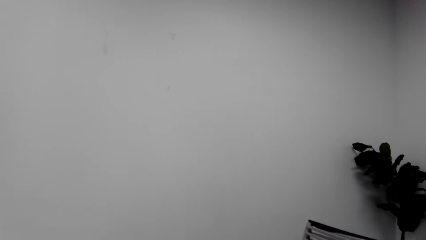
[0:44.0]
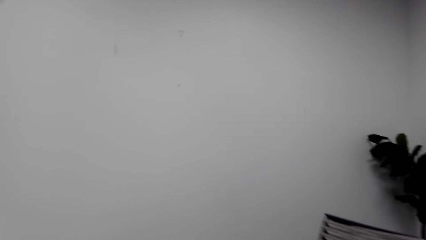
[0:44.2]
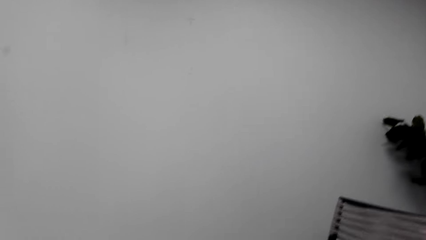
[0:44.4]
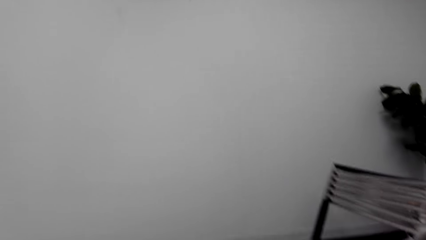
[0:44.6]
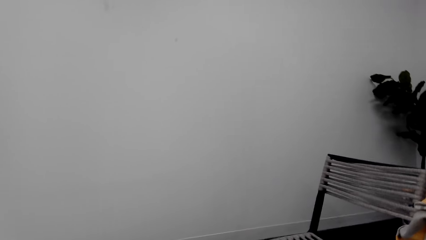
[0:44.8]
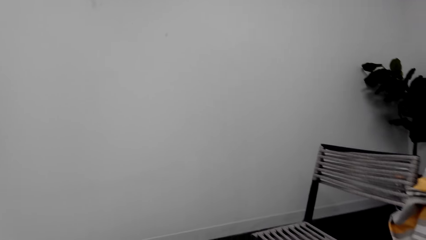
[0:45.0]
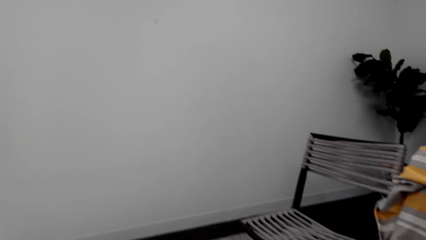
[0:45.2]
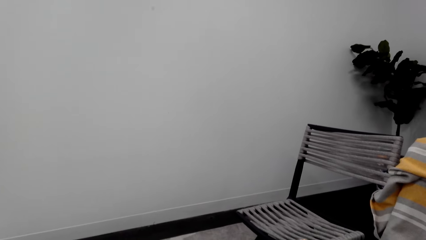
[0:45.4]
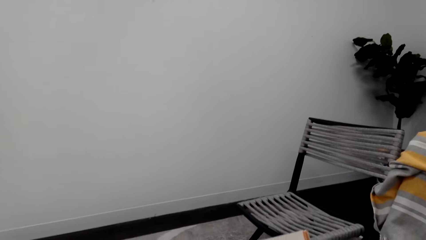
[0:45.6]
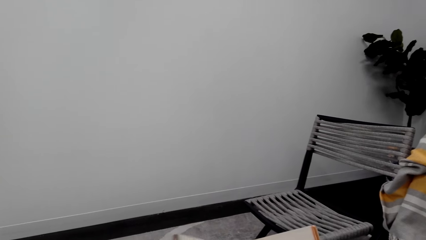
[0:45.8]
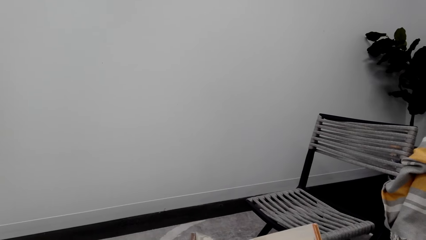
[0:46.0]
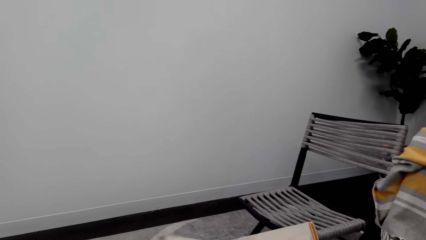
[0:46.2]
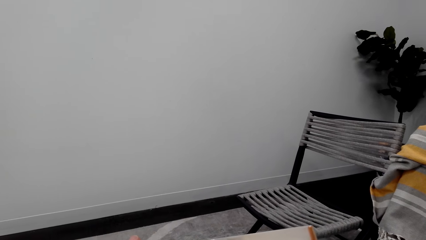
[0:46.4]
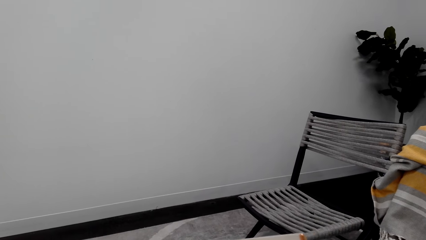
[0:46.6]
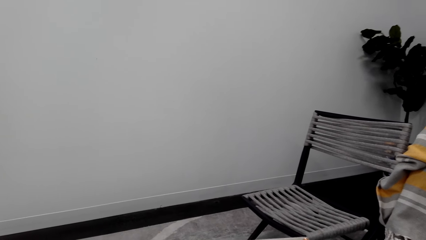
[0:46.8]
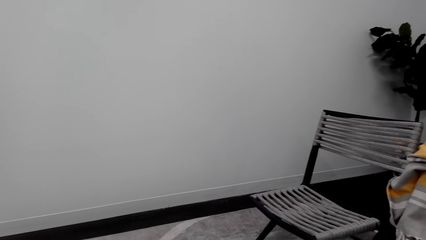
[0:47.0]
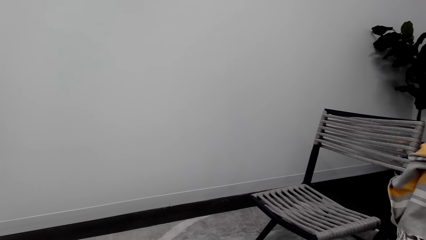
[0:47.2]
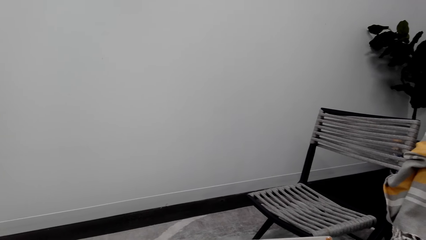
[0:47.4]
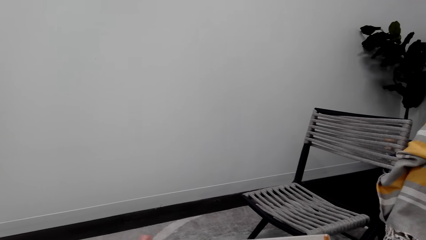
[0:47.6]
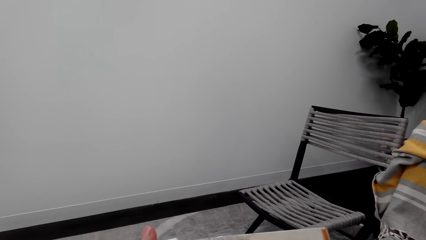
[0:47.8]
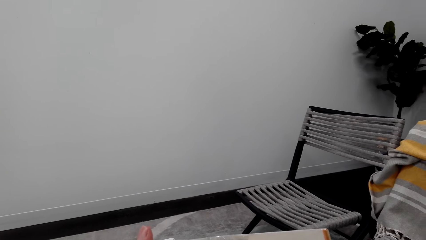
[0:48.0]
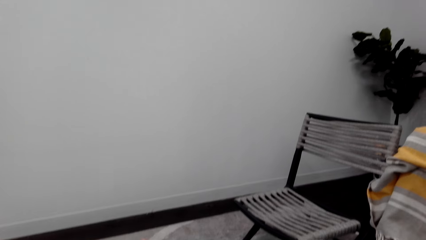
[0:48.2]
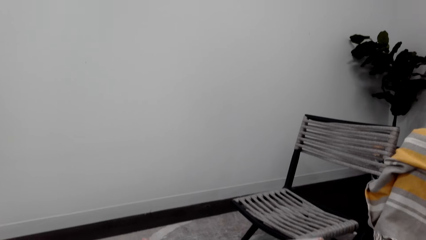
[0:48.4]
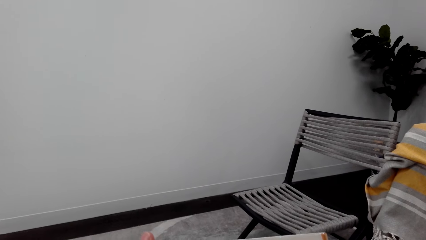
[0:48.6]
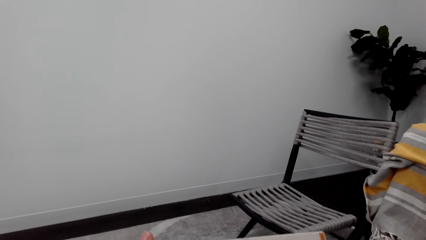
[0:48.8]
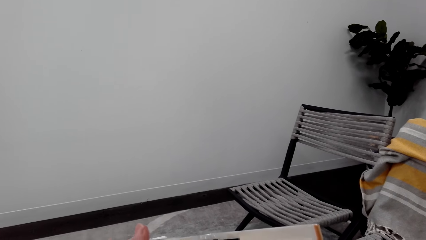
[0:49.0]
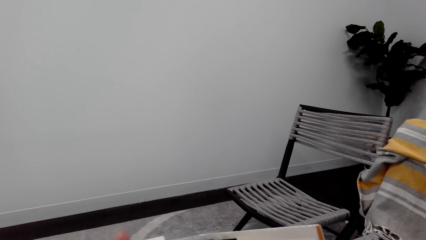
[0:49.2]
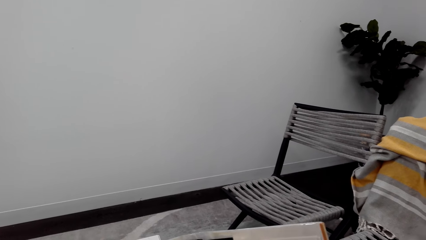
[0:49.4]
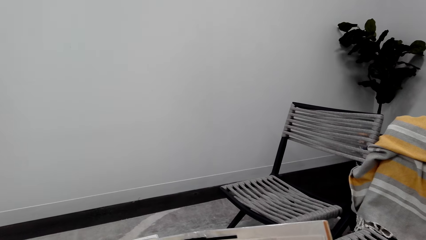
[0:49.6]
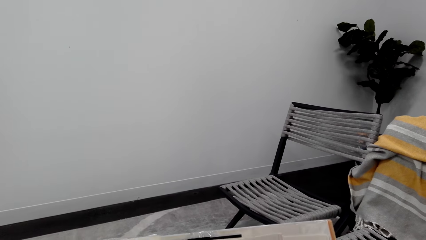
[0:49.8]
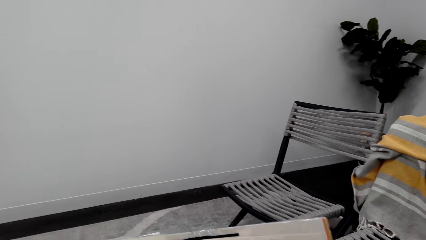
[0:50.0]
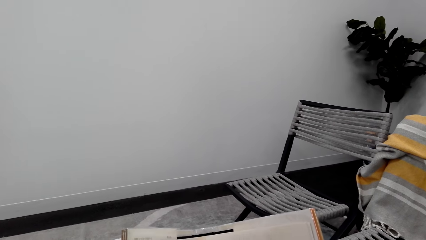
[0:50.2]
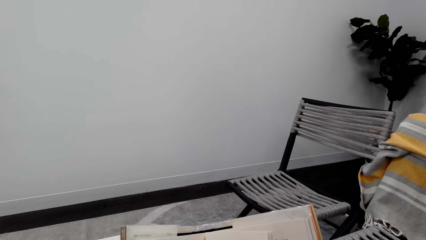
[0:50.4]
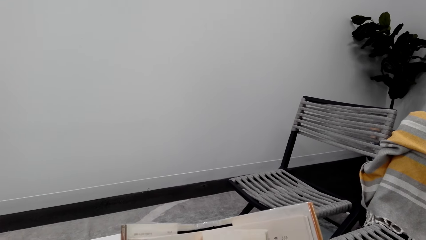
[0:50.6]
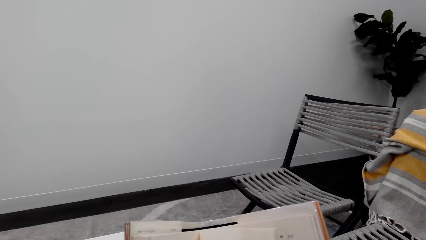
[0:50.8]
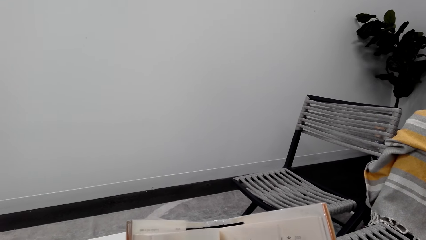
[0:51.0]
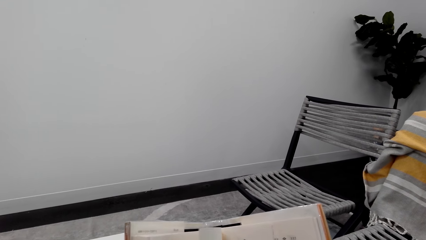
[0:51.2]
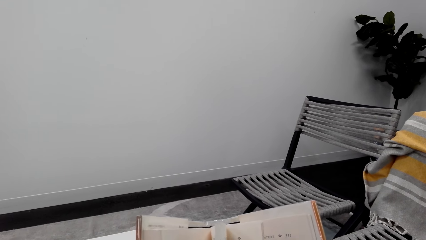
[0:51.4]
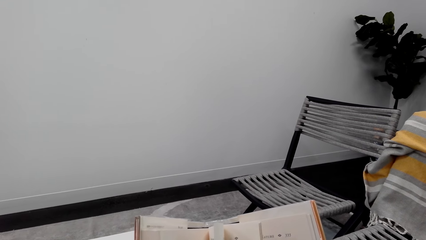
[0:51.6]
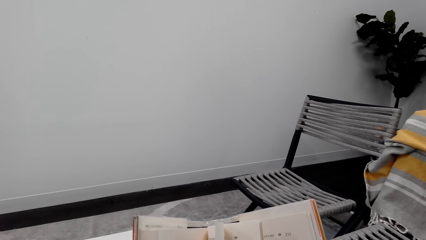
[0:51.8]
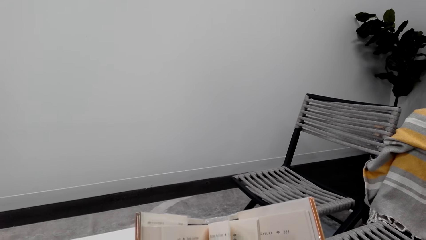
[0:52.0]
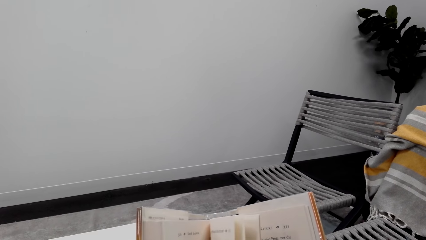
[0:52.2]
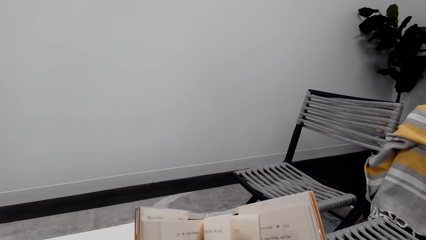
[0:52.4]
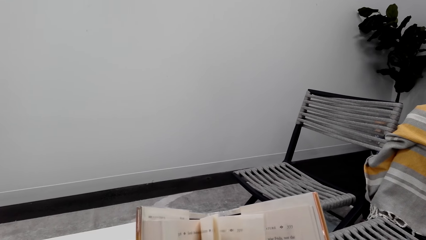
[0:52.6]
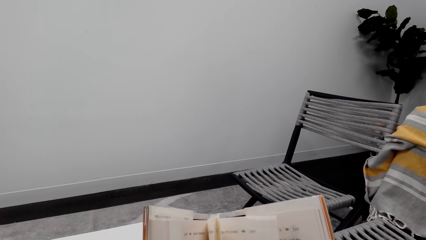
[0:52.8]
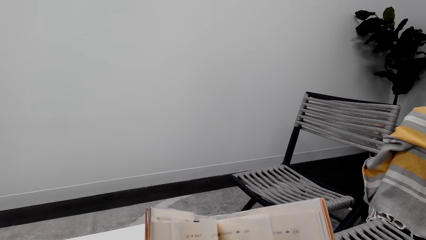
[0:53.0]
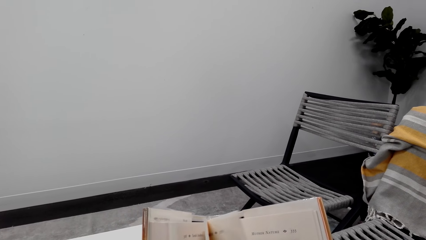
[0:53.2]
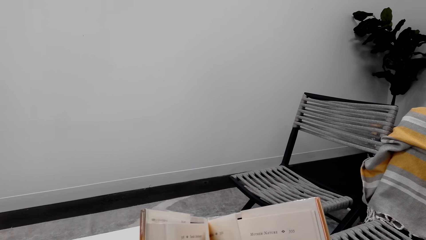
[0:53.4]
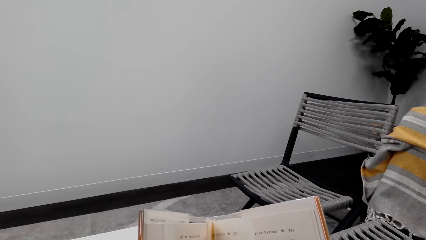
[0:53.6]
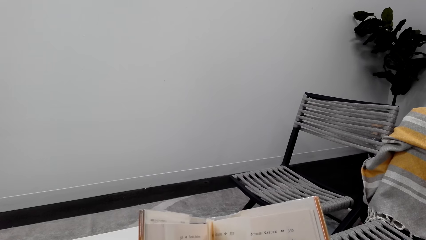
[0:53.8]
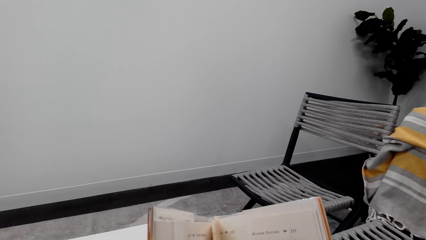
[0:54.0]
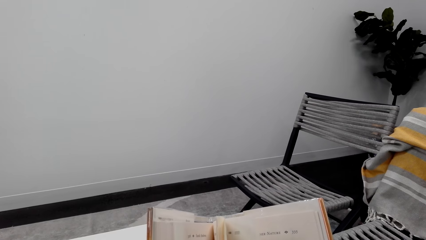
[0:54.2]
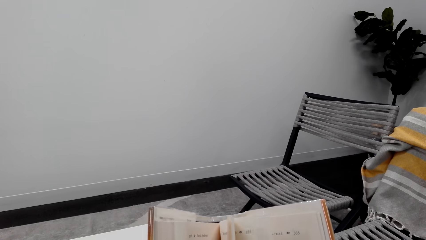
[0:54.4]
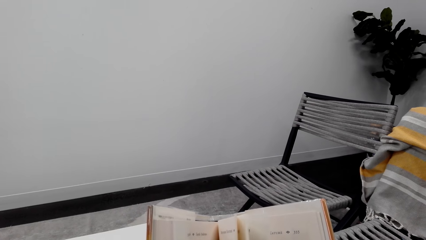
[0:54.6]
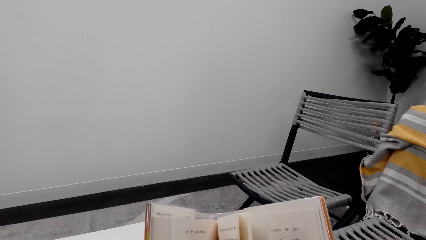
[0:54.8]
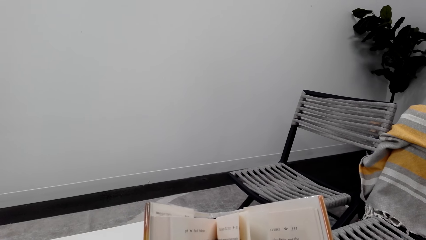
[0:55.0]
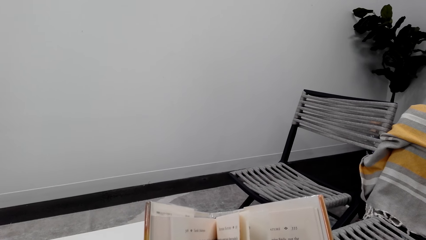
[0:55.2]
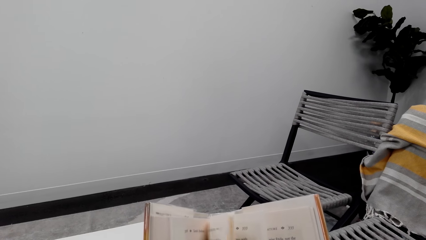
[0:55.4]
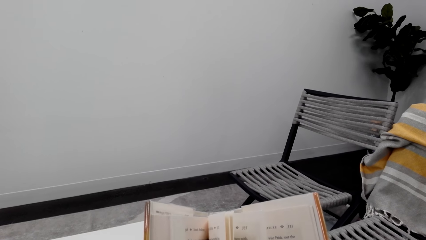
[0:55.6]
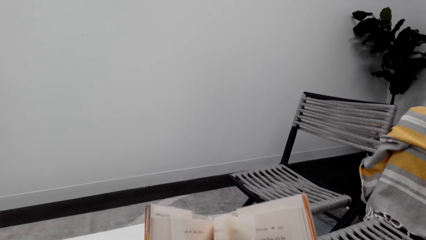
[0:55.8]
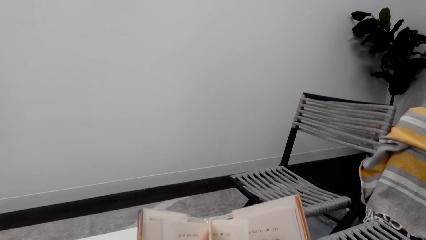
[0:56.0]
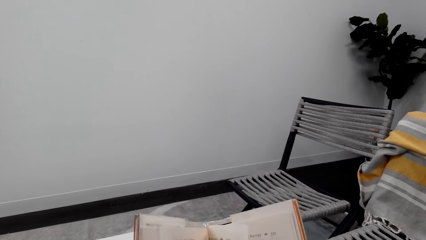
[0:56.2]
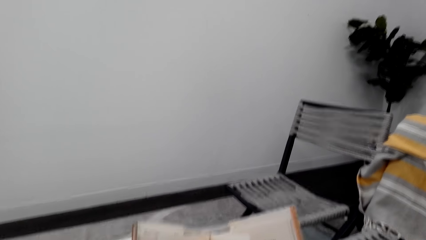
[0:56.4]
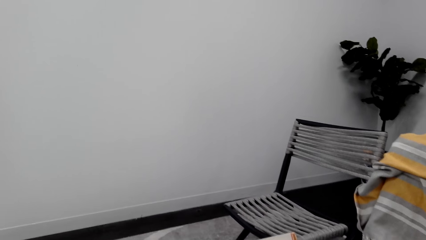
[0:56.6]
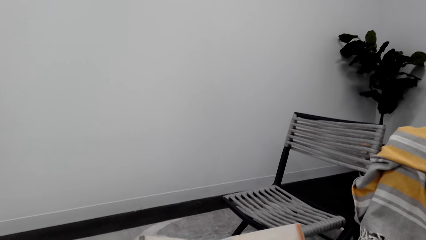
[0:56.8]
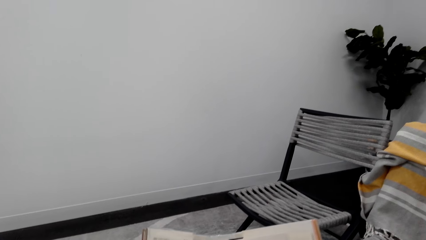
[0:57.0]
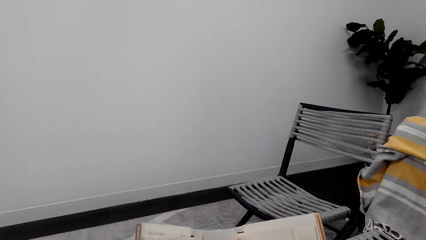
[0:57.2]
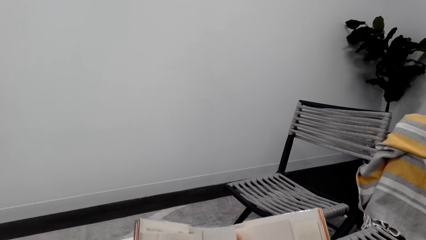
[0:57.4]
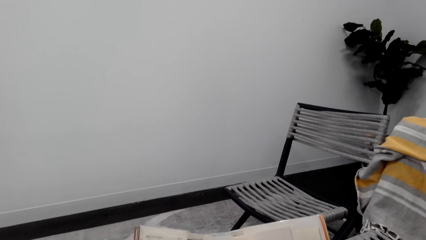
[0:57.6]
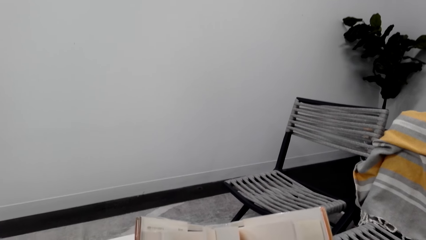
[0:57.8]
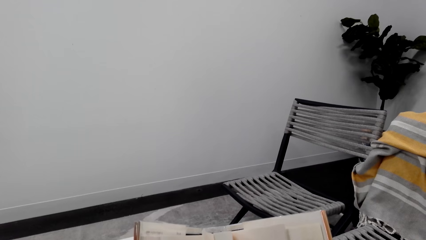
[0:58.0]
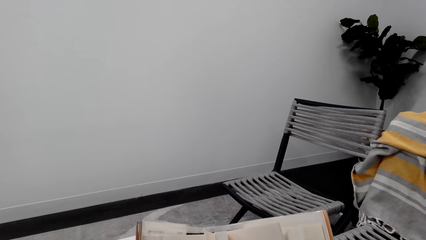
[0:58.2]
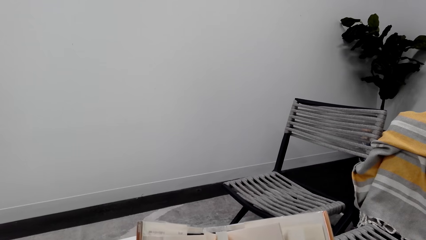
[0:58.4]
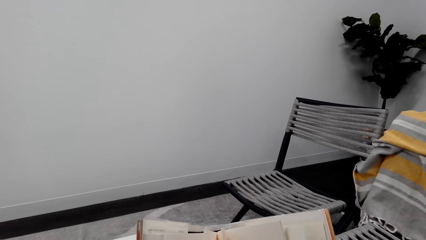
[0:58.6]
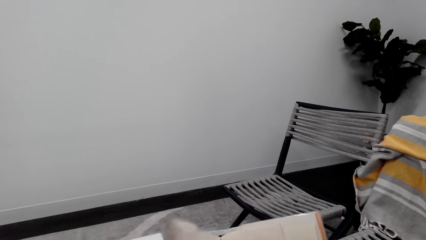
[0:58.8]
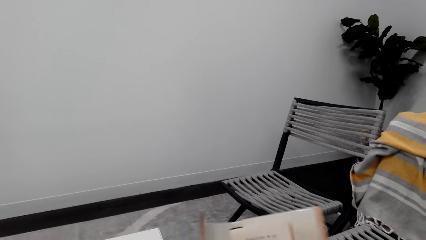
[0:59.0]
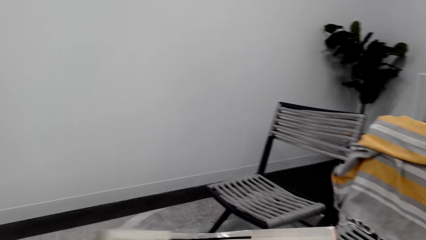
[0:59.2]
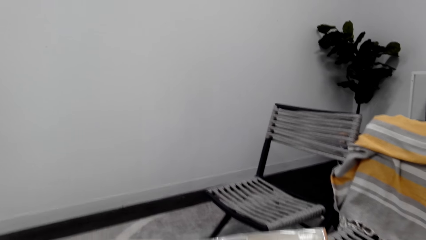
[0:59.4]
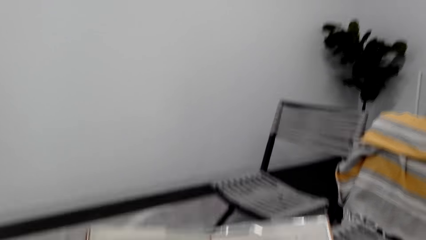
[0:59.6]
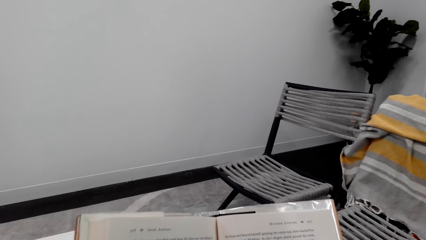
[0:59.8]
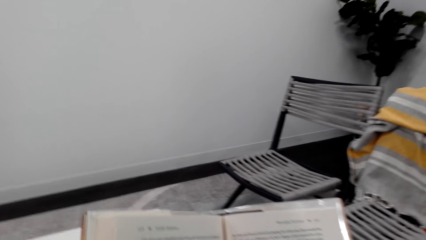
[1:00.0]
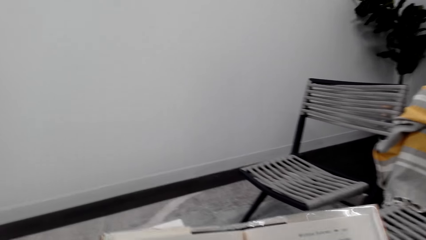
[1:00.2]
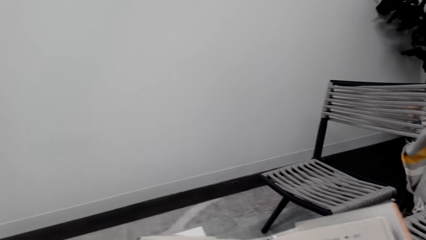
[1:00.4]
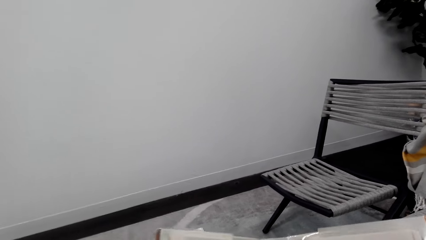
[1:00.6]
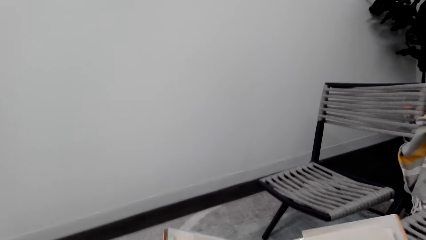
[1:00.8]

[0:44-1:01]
A man converses with the camera wearer. The camera wearer reads a book. They look around a room. They read the book. They open other pages in the book. The man converses with the camera wearer. The camera wearer reads the book.
